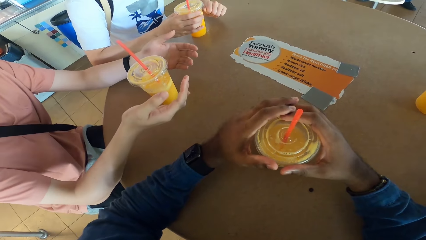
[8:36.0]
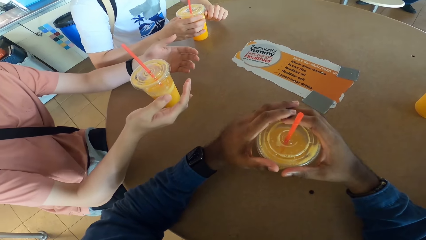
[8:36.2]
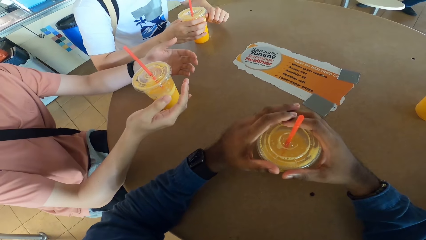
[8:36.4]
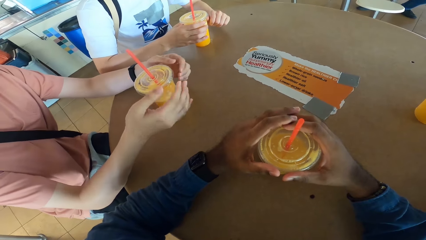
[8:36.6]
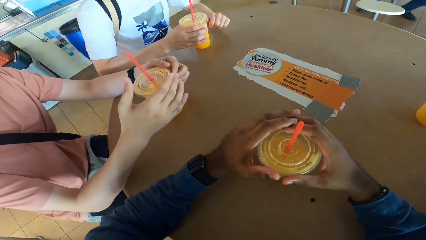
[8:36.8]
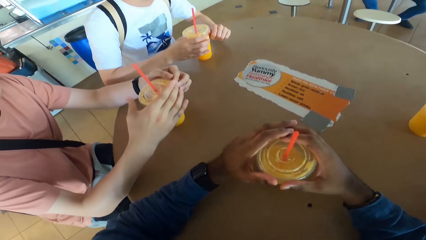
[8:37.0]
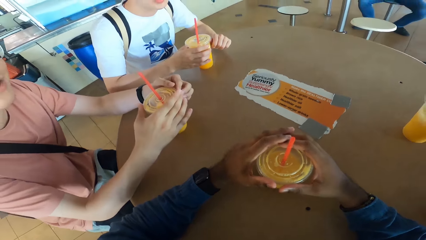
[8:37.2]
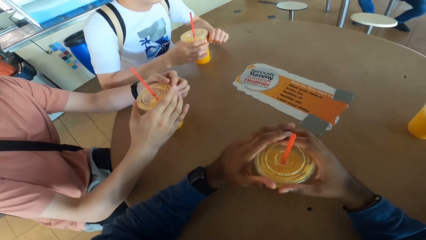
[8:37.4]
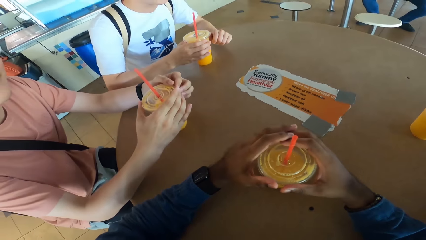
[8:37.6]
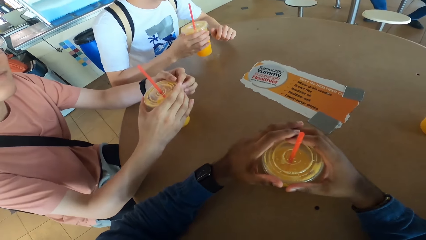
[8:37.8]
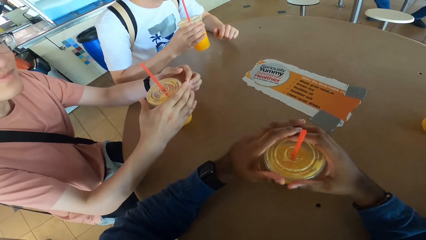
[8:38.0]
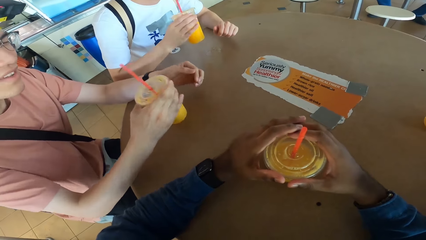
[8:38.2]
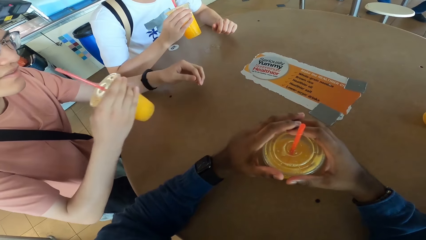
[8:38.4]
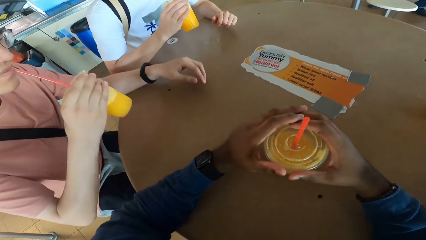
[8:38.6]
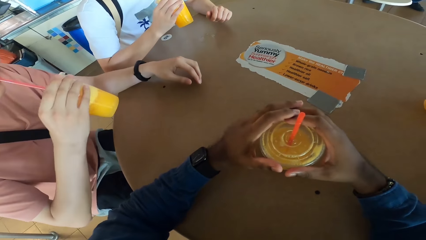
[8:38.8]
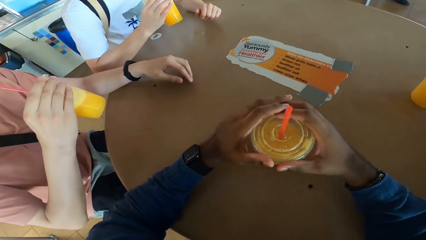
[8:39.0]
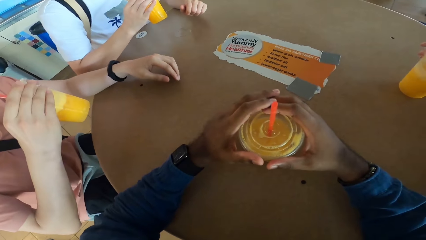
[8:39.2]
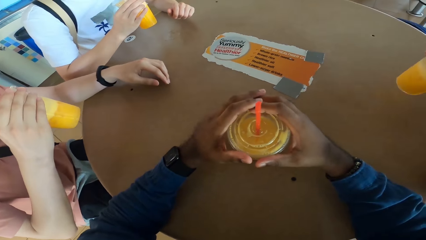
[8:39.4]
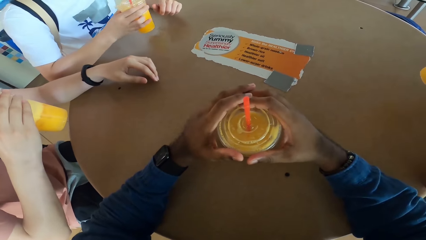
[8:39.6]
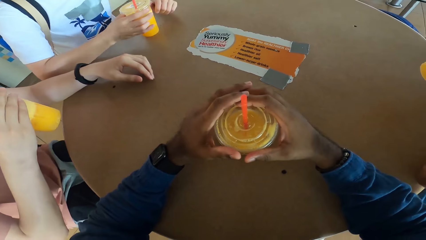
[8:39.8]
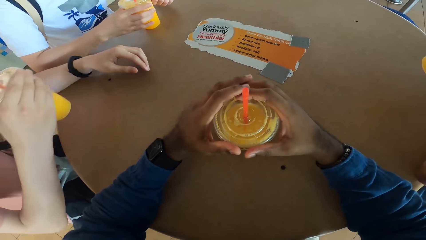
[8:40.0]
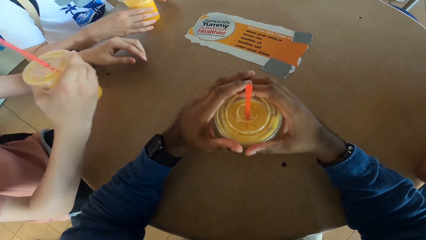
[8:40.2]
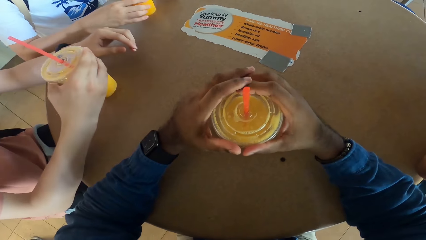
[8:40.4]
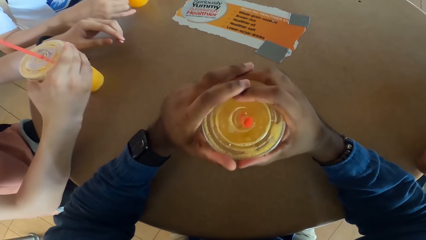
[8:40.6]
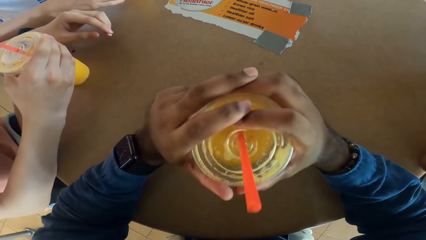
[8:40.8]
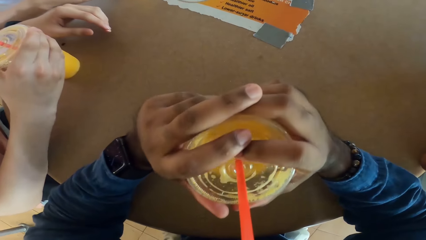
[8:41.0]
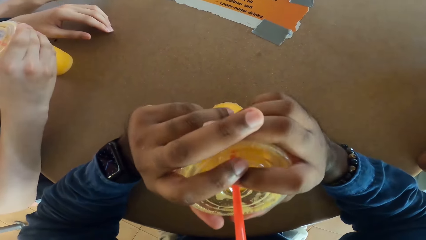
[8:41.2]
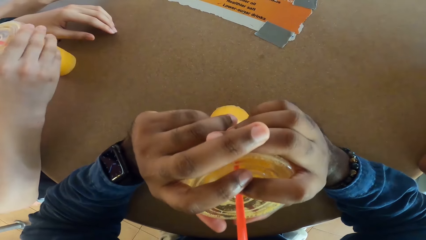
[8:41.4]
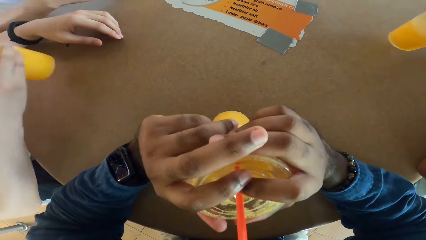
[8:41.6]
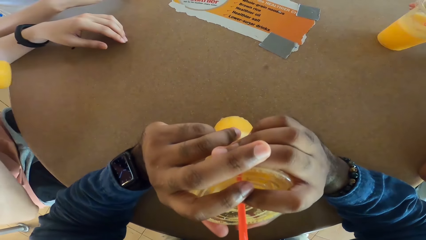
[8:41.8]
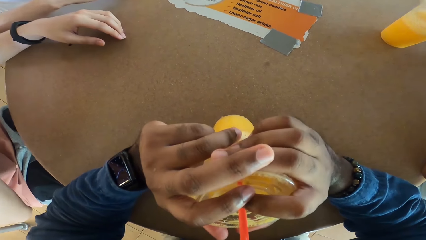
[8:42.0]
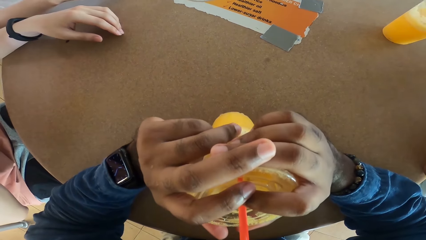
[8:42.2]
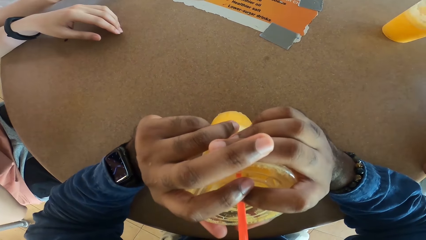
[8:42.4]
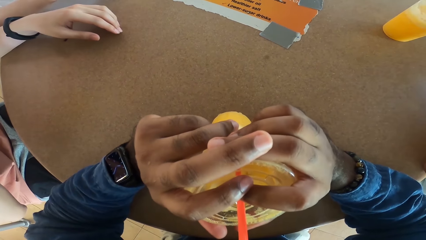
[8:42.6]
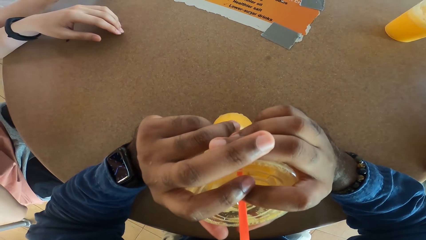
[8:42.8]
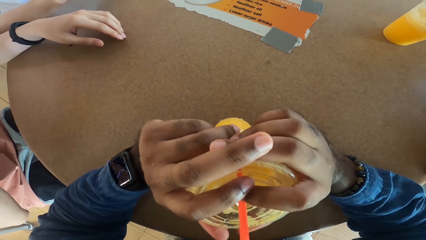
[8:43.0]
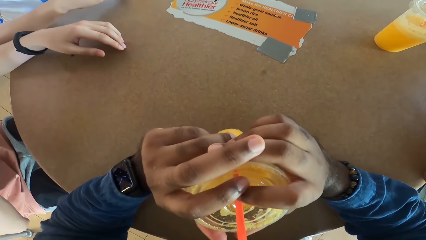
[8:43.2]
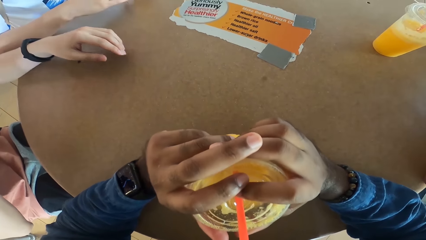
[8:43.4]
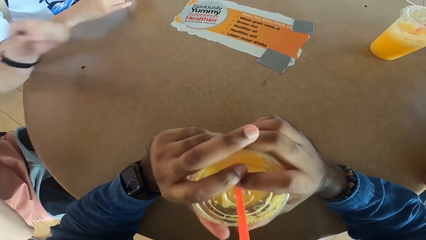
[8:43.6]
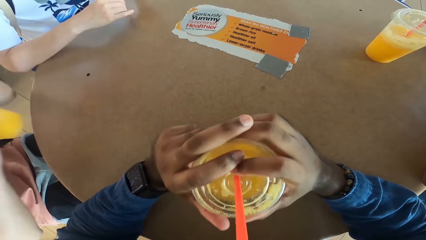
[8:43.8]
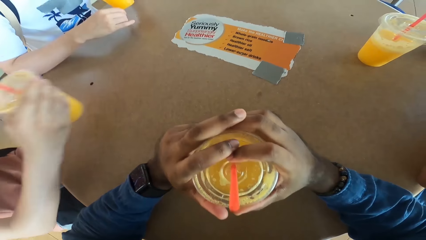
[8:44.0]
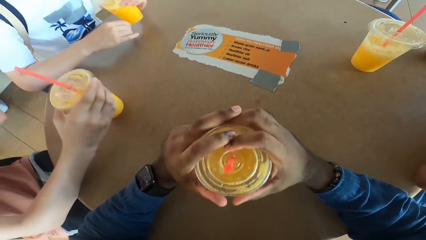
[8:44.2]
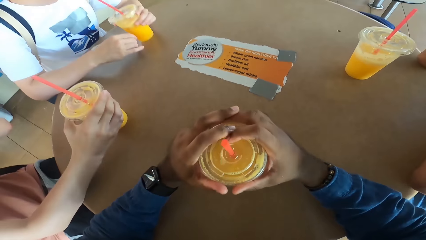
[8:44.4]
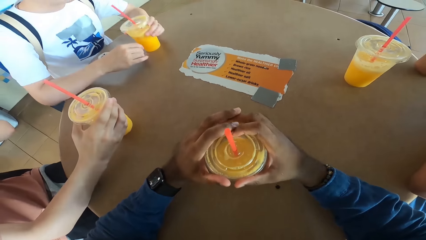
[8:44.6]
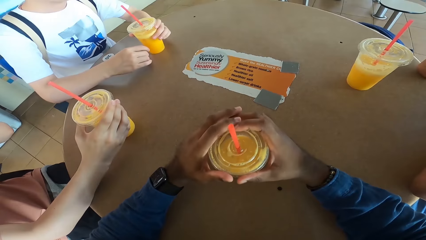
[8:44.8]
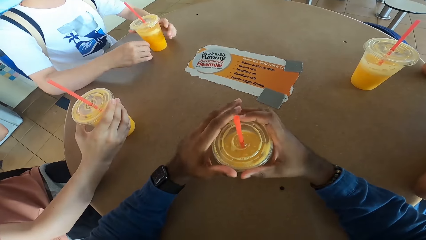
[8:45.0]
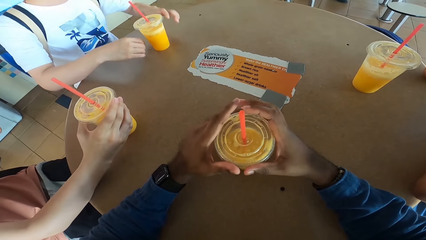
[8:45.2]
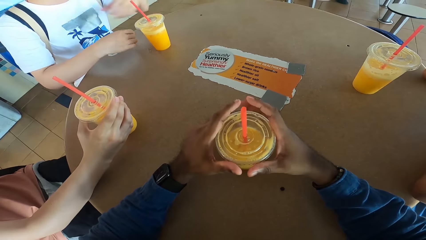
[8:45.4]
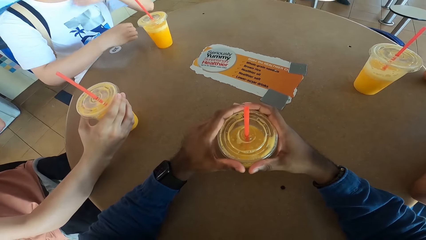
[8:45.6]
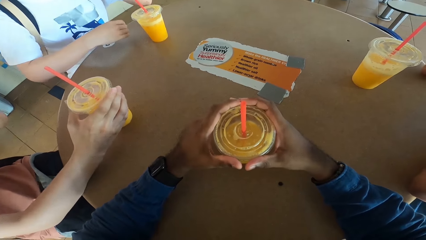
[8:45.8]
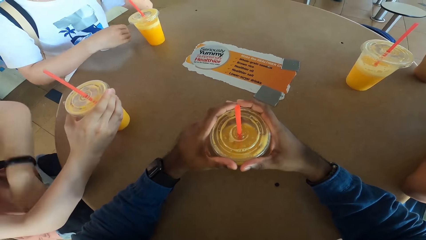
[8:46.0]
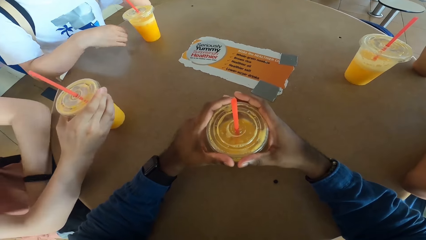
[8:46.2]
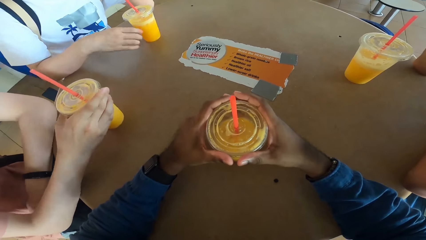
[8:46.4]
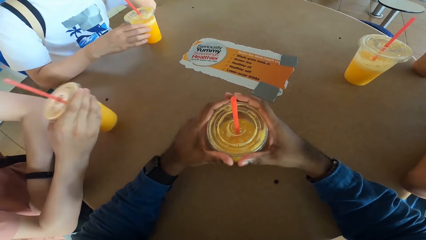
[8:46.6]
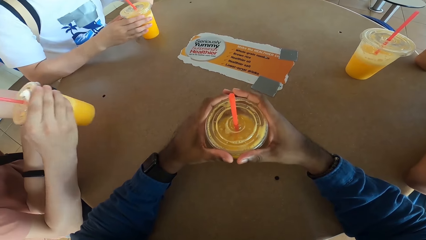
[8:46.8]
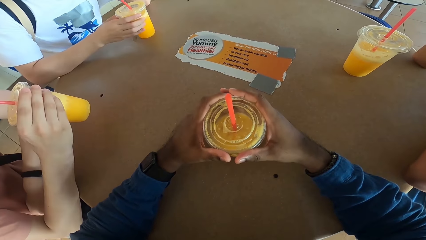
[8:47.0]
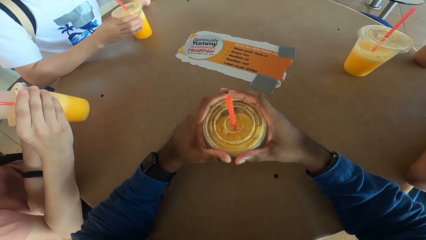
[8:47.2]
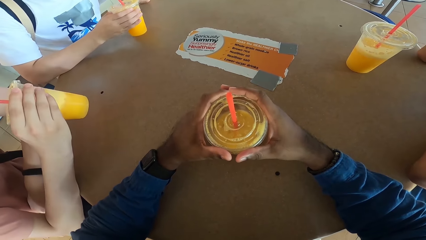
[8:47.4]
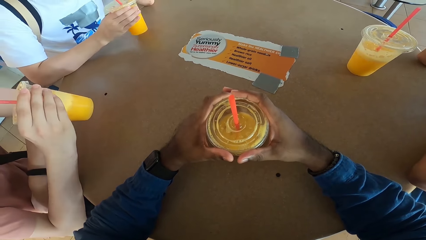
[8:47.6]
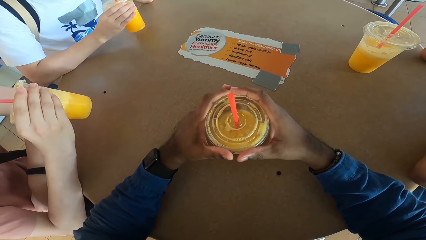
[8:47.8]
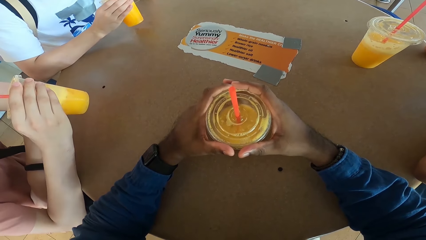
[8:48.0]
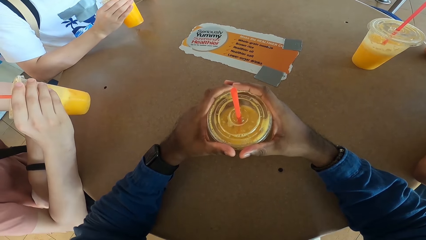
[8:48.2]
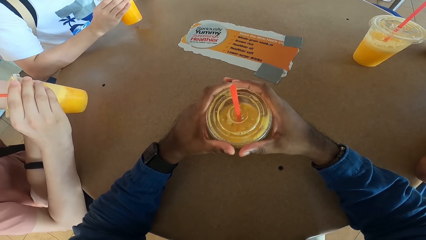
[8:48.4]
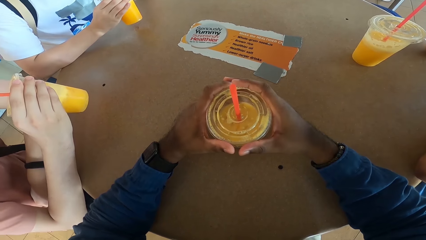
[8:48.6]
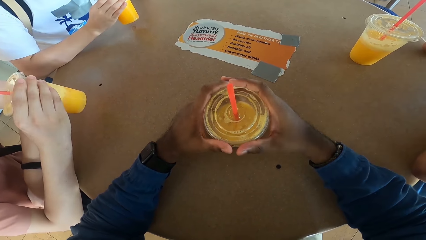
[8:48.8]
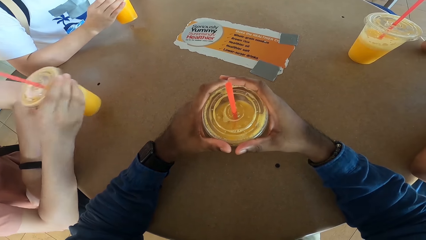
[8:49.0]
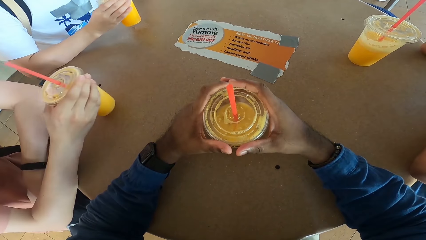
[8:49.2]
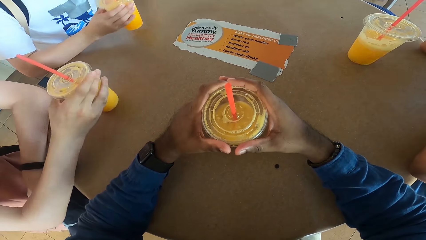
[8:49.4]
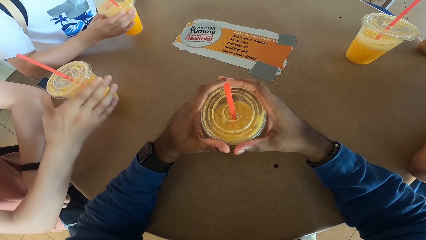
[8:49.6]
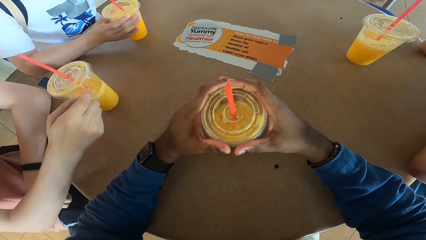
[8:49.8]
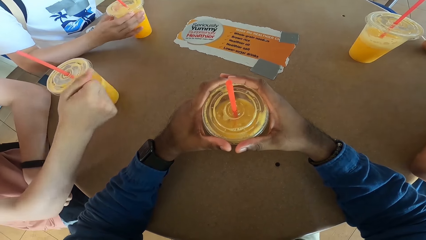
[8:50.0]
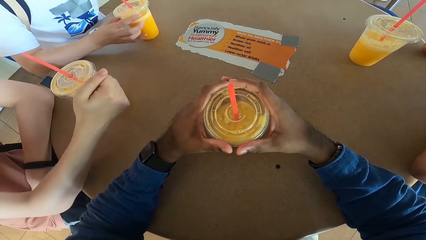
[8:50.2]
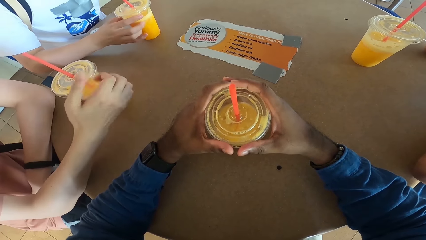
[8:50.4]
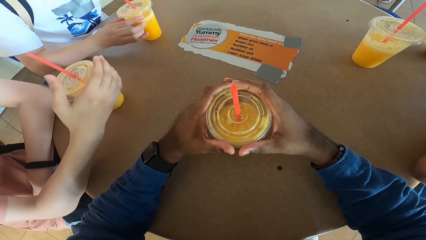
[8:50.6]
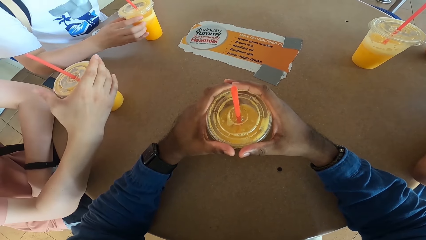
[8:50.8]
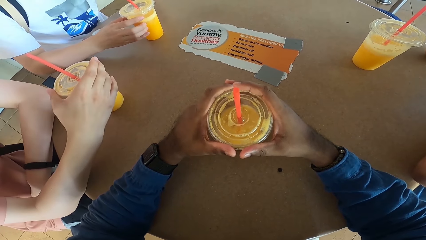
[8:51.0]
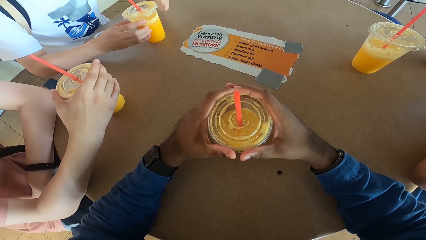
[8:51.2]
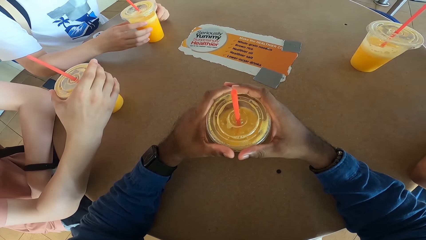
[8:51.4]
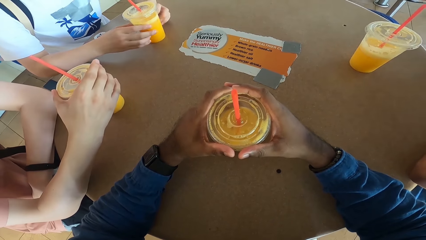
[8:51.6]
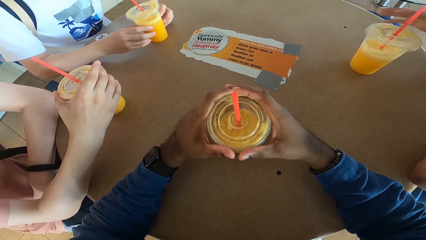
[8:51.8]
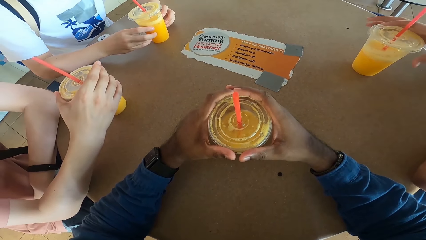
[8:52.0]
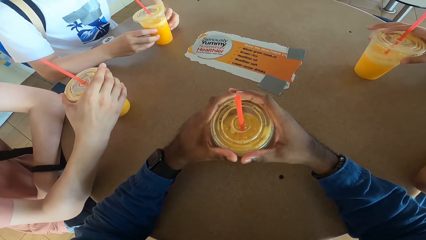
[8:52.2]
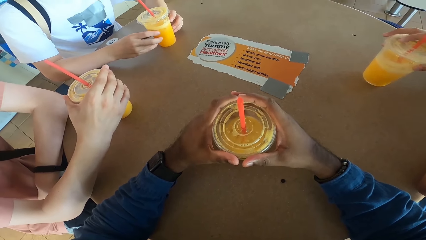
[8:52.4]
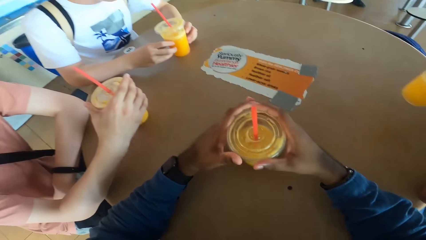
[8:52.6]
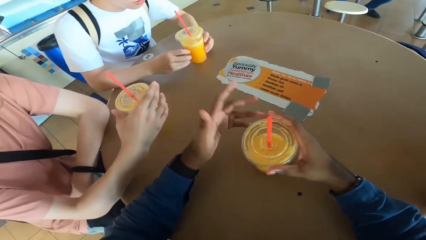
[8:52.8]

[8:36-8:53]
A man takes a drink. Another man takes a drink. The first man puts the drink at the table. The camera wearer takes a drink. The other man takes a drink. The other man puts the drink at the table. The camera wearer returns the drink at the table. The other man takes a drink. The other man puts the drink at the table. The first man puts the drink on the table.
